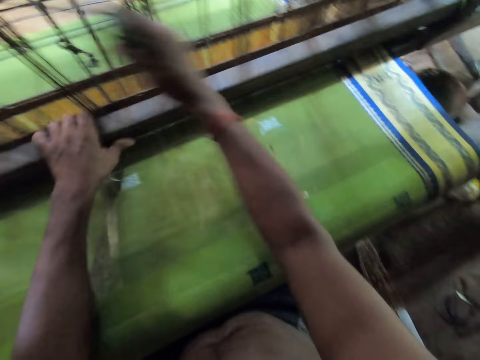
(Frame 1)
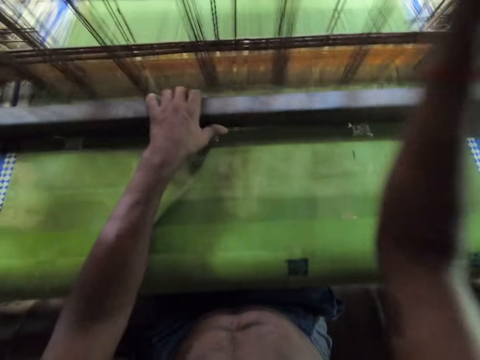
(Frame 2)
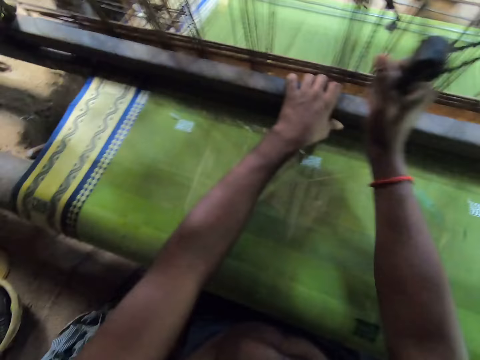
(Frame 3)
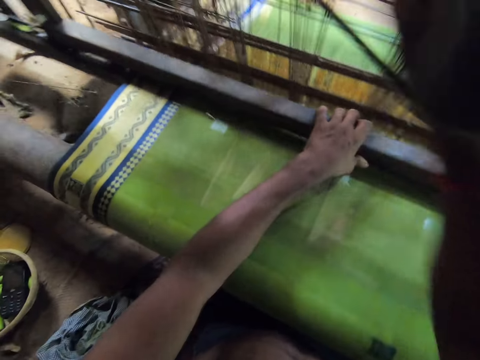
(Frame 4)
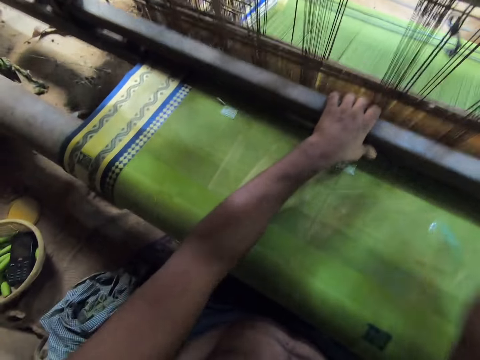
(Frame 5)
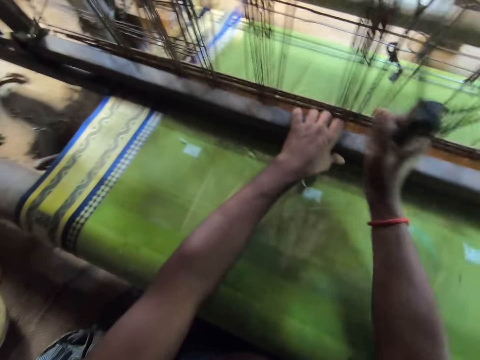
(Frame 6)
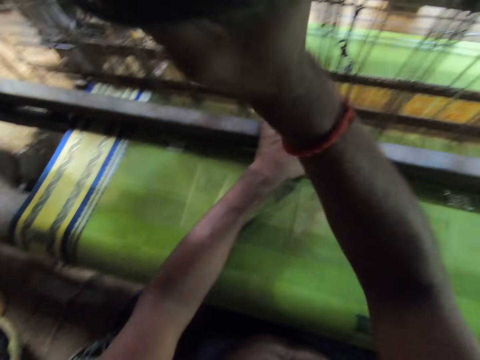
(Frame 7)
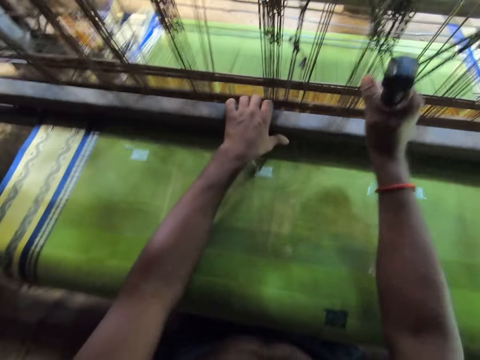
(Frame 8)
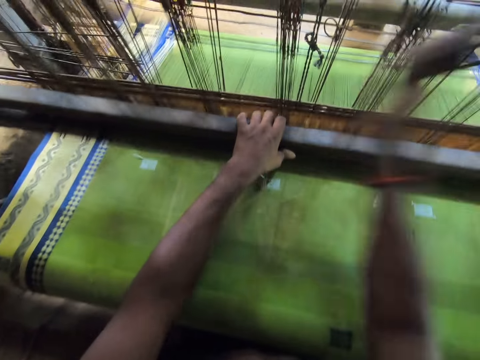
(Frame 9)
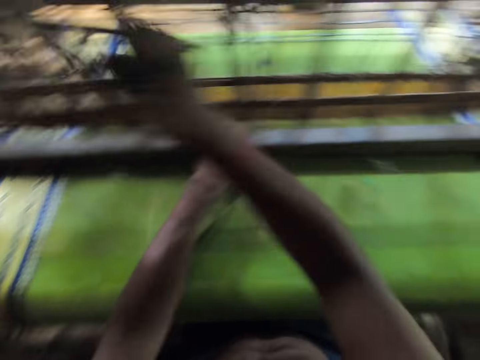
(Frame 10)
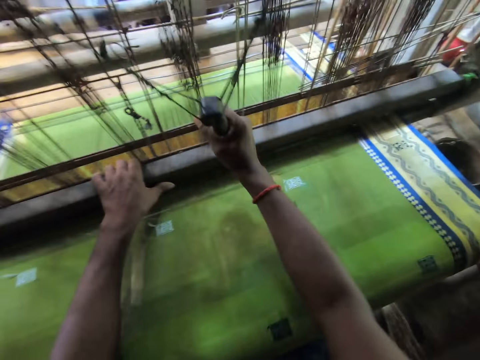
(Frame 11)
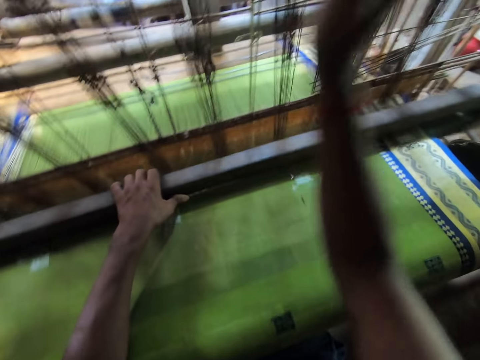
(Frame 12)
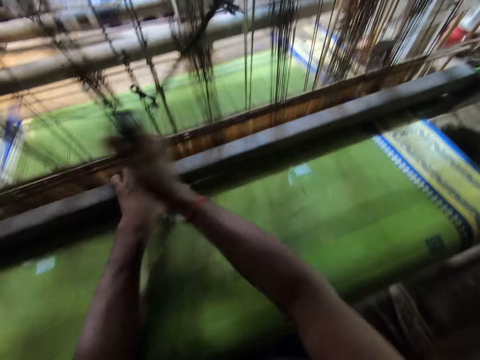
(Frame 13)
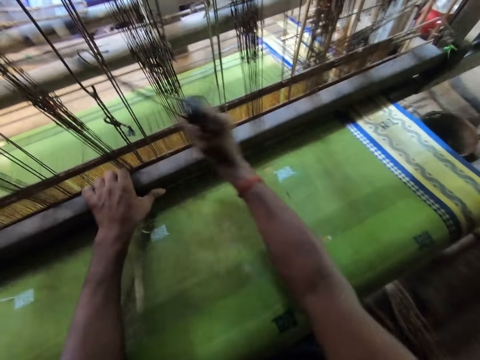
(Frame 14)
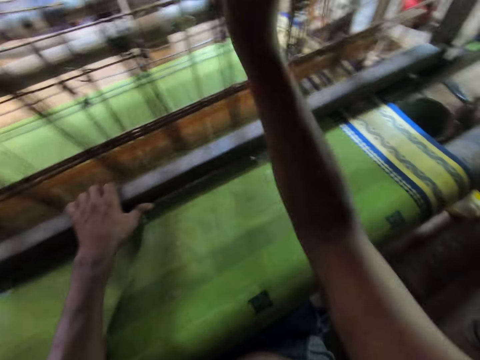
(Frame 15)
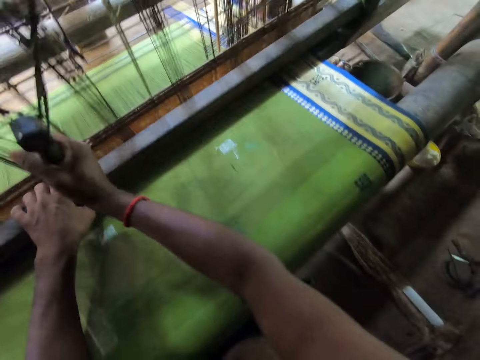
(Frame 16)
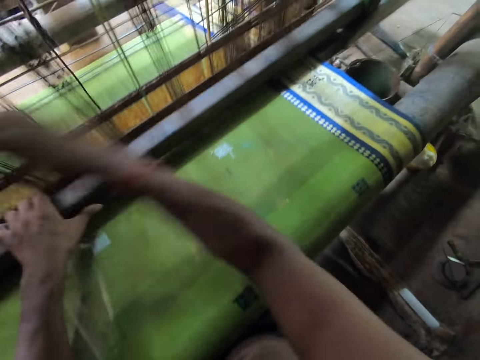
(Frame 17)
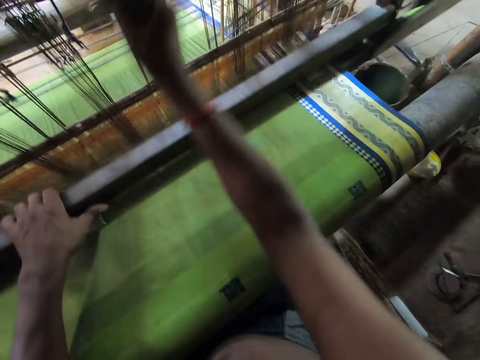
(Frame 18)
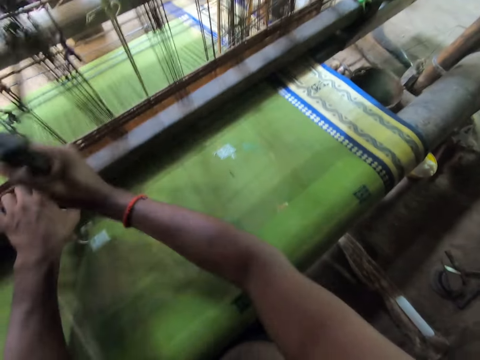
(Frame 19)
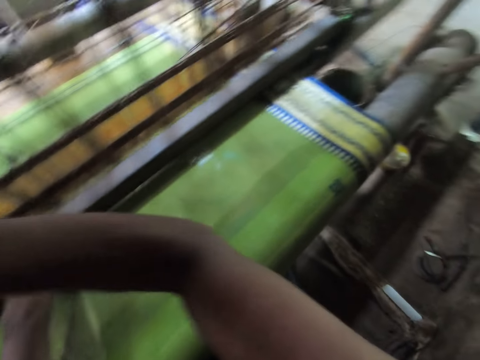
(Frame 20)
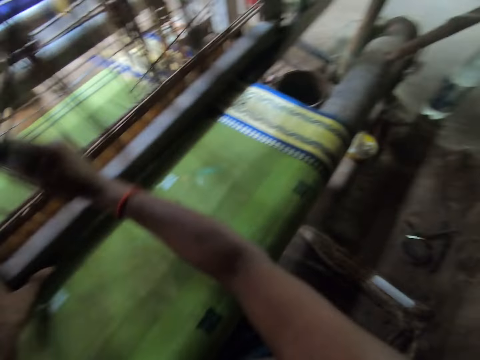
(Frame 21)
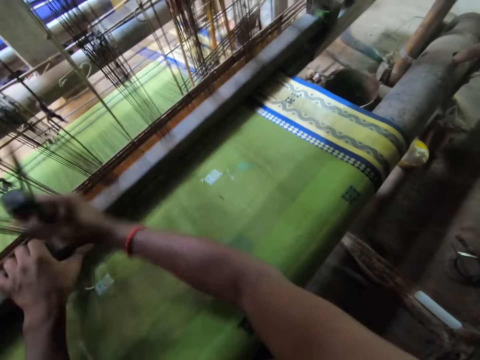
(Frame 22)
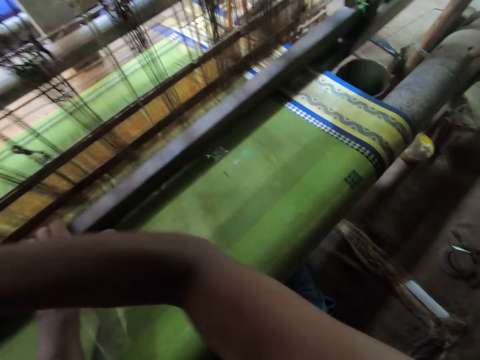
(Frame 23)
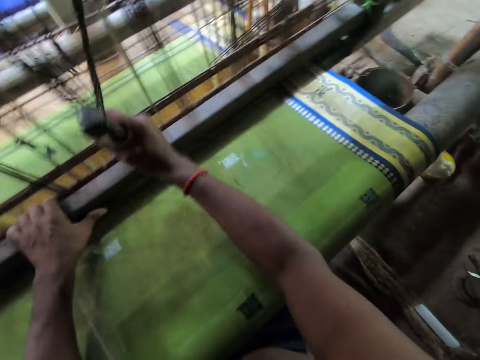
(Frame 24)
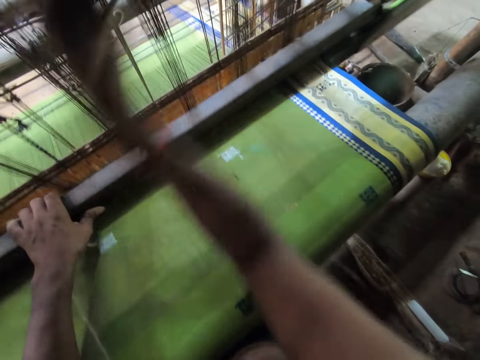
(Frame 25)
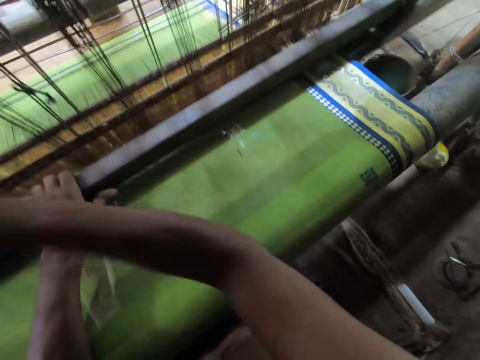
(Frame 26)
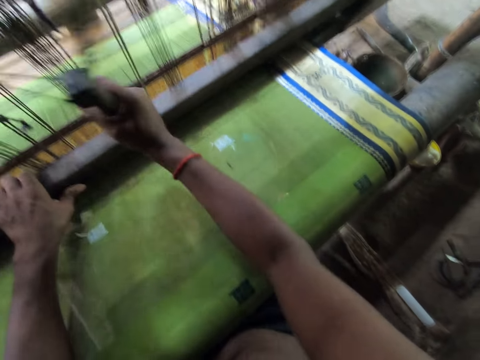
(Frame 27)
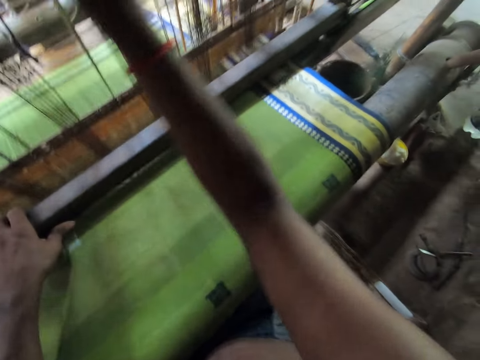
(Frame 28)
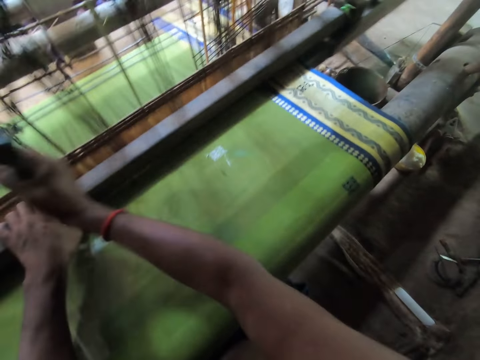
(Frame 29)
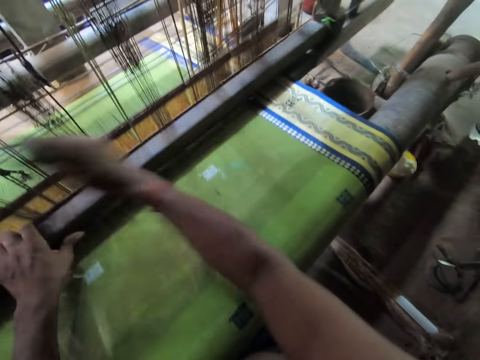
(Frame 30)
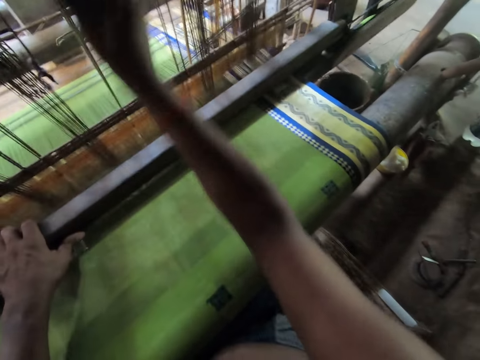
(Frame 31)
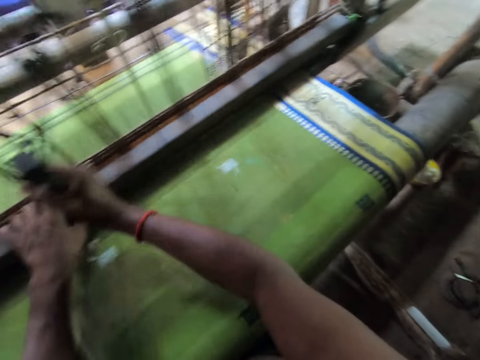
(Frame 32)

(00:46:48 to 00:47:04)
The camera wearer turns around. They sew a carpet with a loom. They turn around. They sew the carpet with the loom.

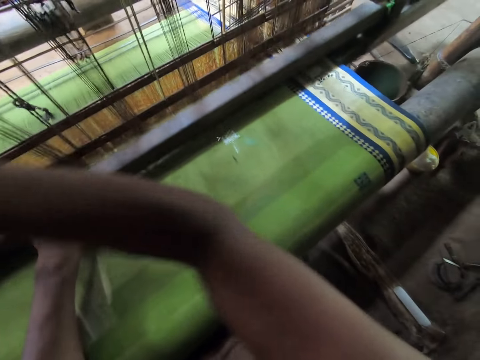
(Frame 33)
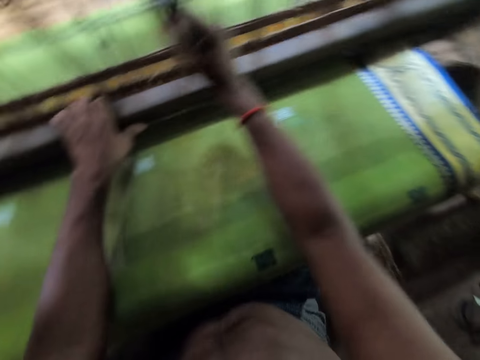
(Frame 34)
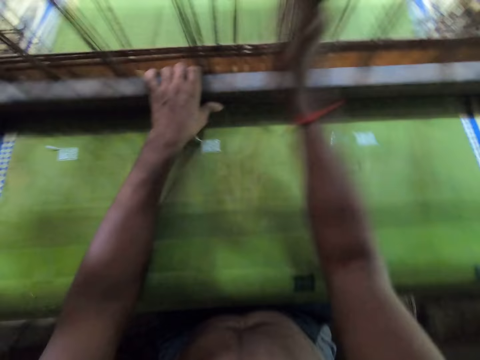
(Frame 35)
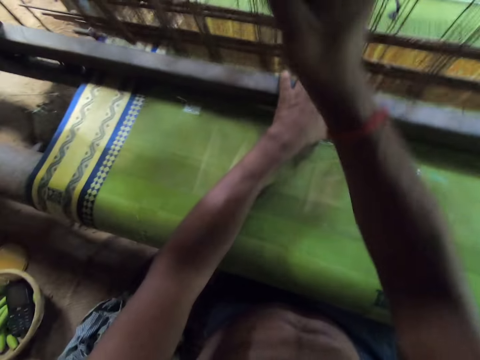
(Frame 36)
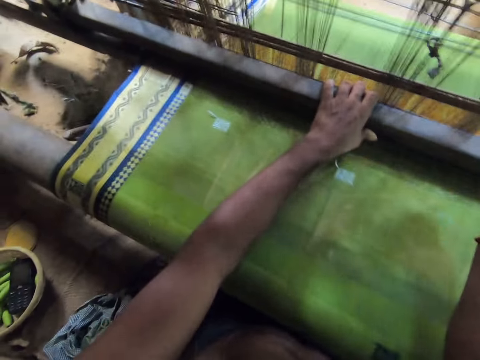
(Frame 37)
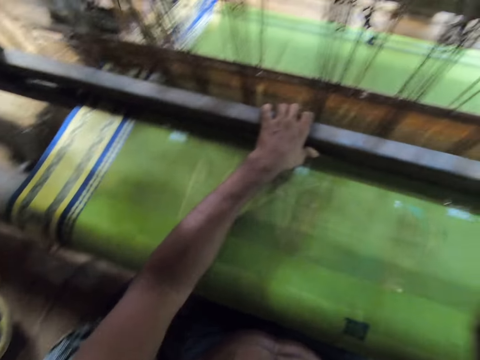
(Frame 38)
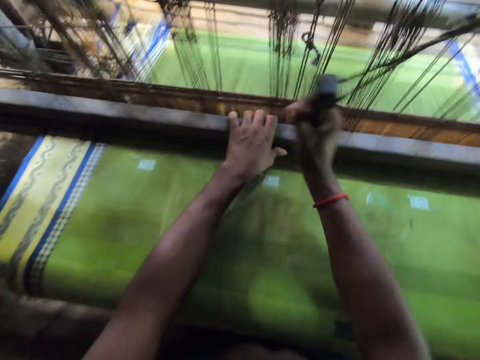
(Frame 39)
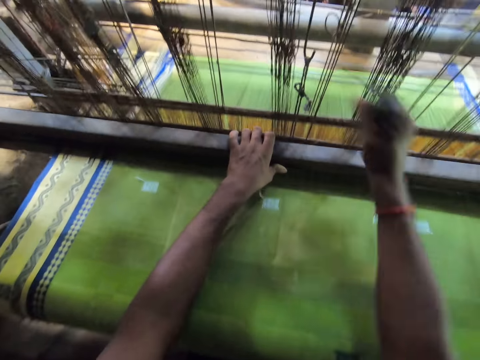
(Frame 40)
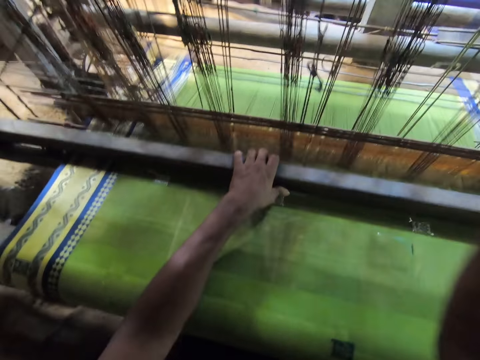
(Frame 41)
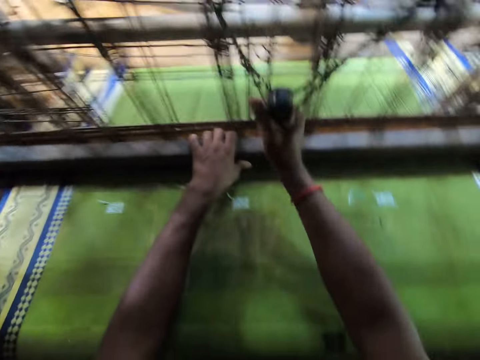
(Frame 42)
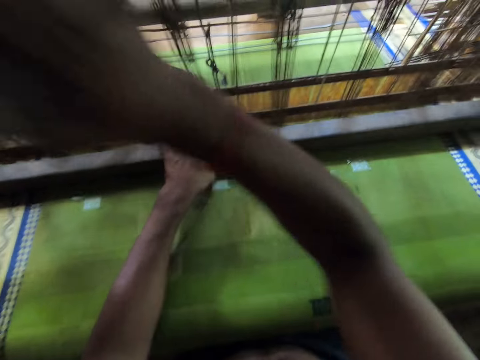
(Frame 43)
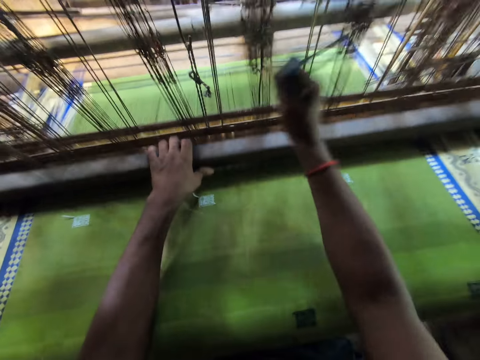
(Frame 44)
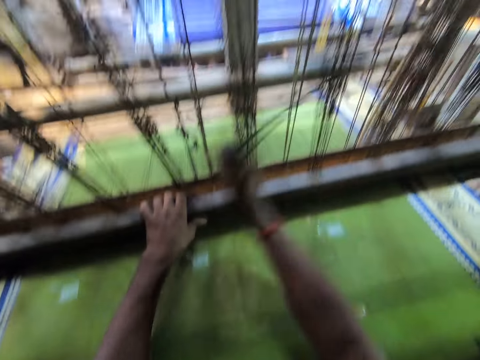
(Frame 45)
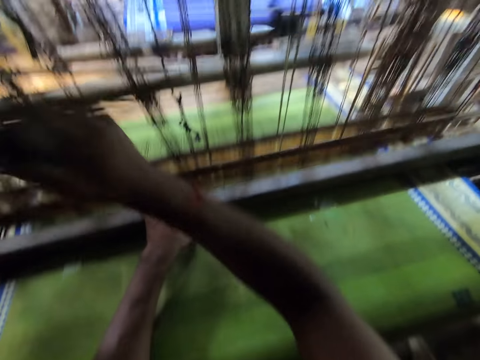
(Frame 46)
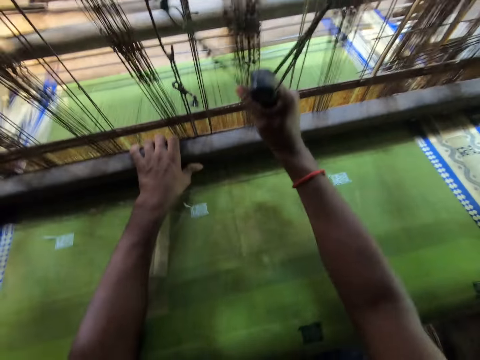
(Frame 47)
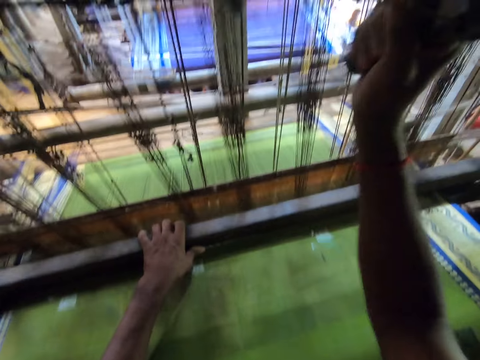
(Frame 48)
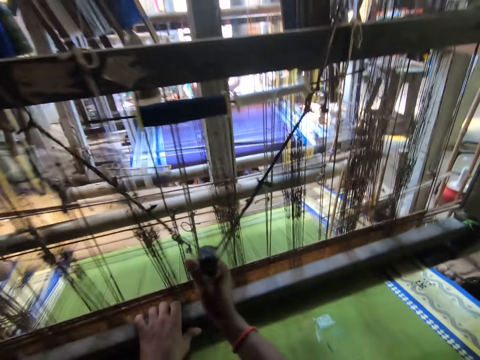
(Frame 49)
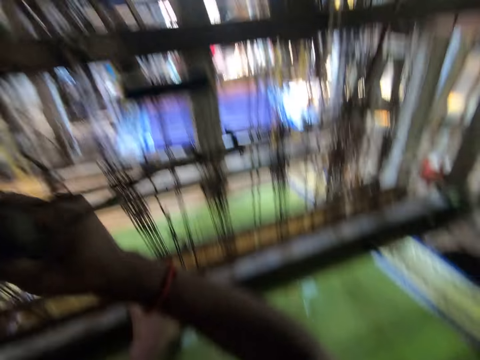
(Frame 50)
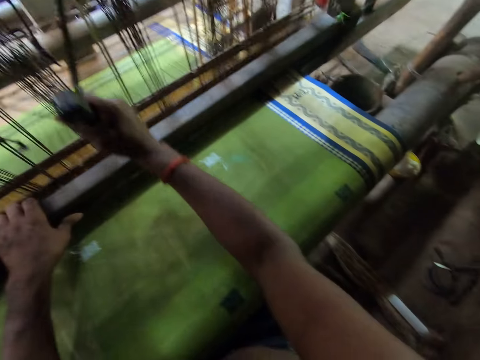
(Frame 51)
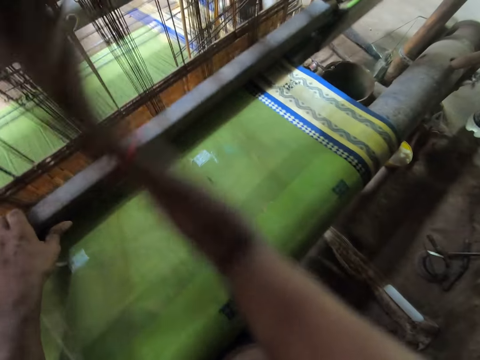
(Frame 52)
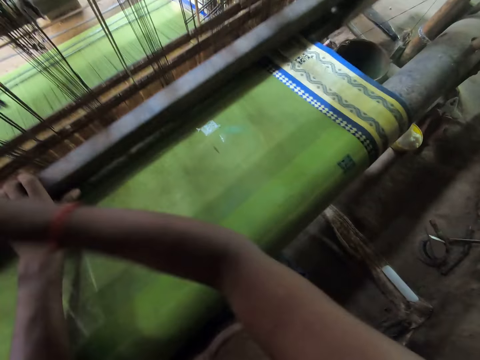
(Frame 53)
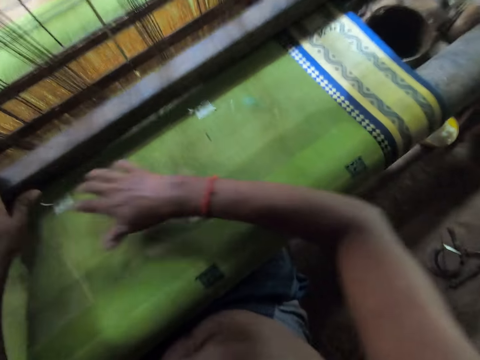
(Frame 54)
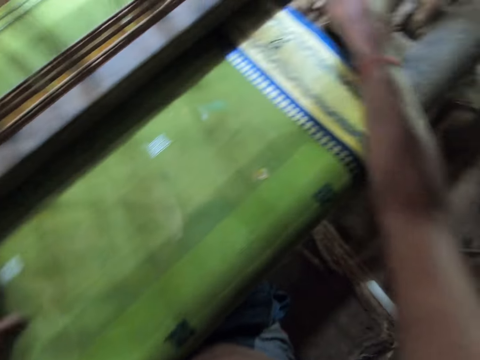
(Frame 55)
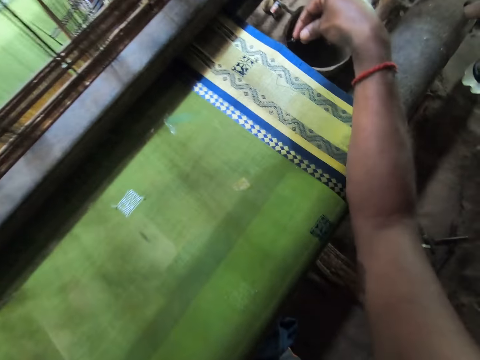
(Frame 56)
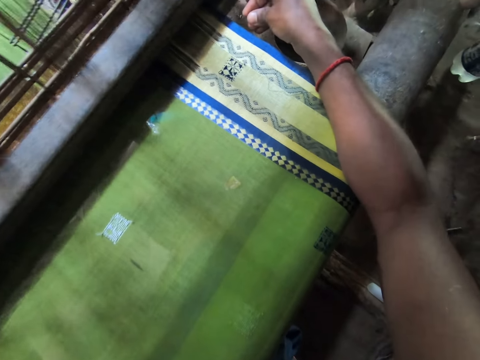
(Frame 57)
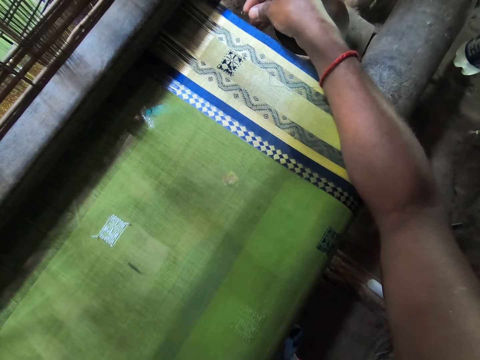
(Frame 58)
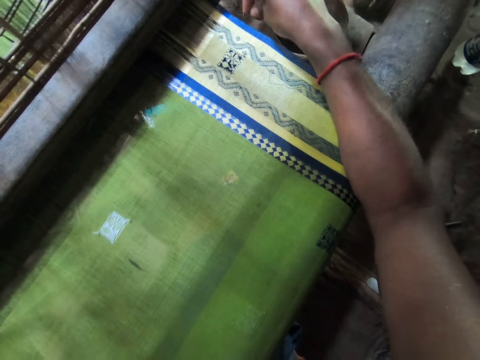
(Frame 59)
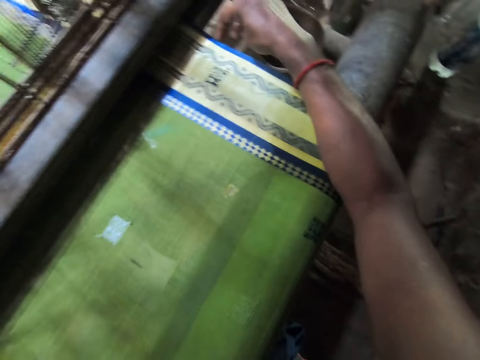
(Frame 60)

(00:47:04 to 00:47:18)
The camera wearer adjusts the warp beam with his right hand.
